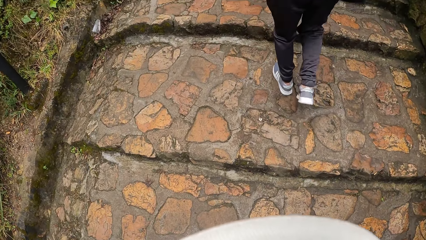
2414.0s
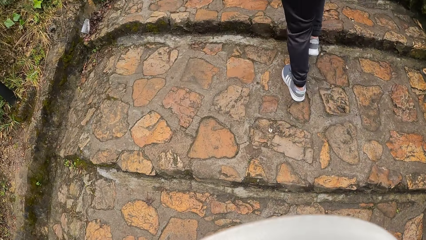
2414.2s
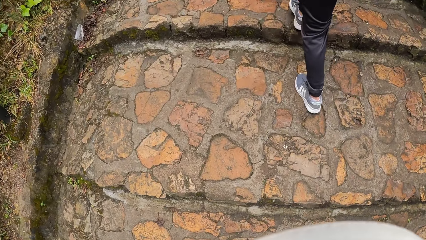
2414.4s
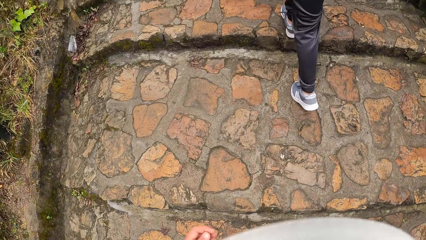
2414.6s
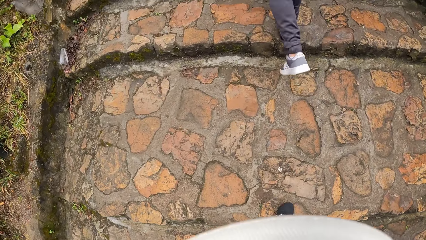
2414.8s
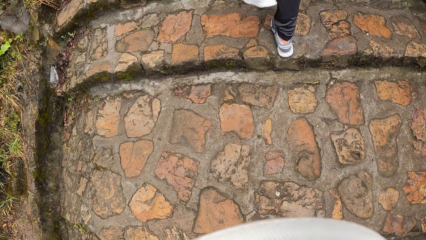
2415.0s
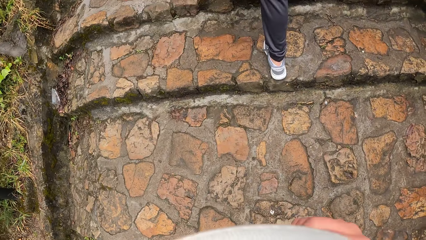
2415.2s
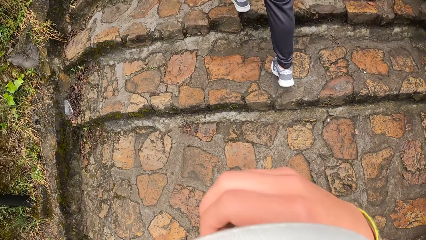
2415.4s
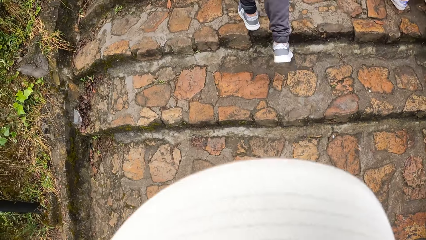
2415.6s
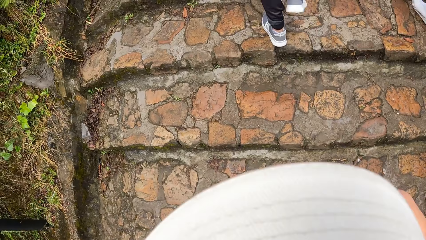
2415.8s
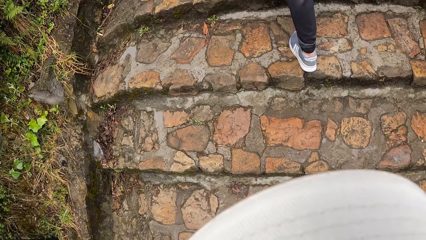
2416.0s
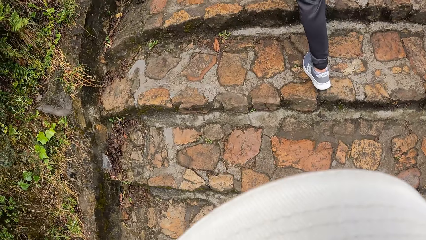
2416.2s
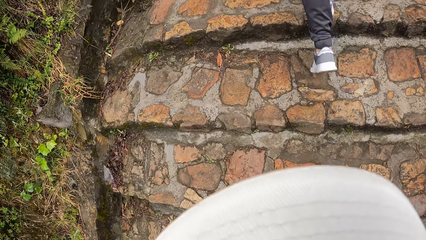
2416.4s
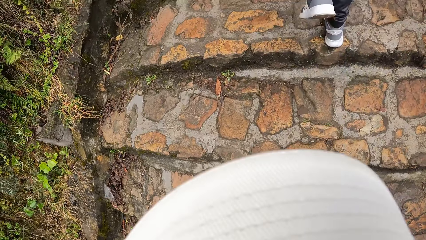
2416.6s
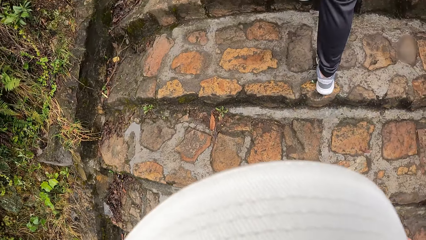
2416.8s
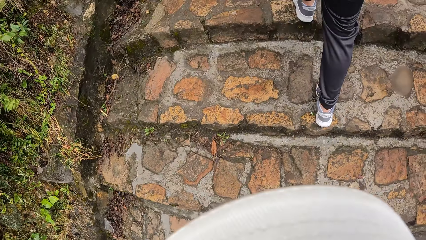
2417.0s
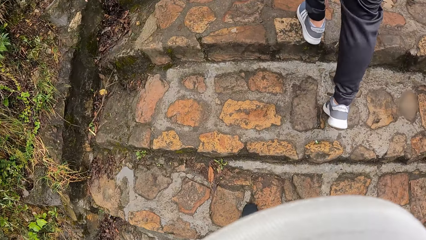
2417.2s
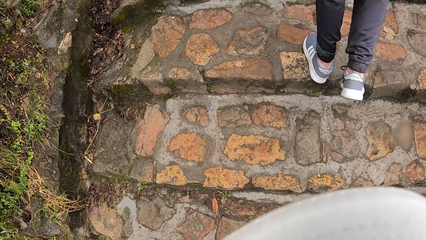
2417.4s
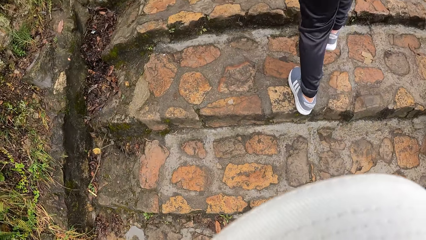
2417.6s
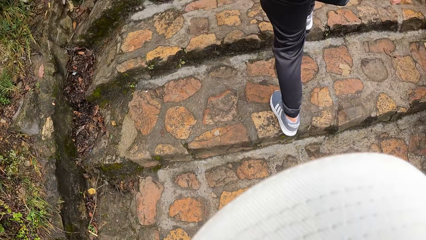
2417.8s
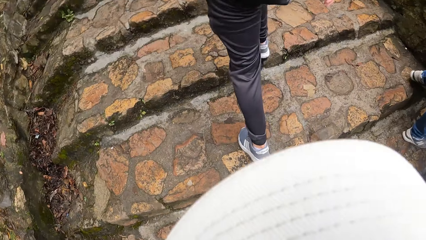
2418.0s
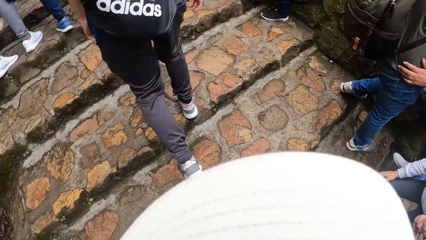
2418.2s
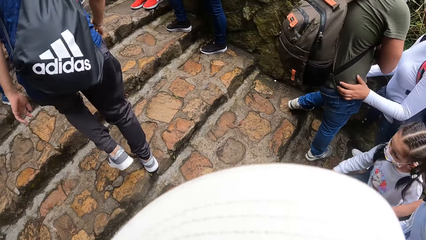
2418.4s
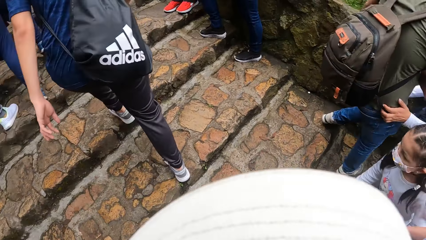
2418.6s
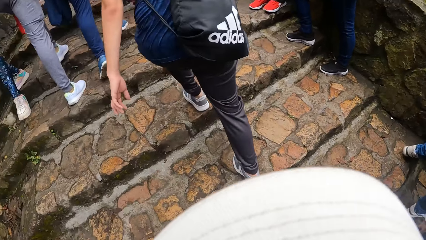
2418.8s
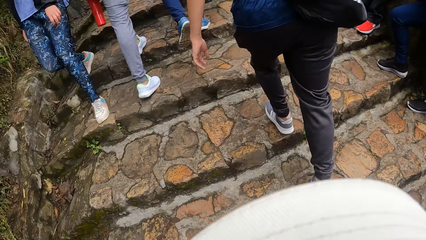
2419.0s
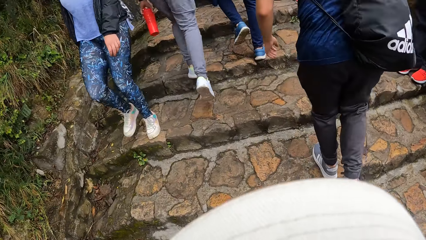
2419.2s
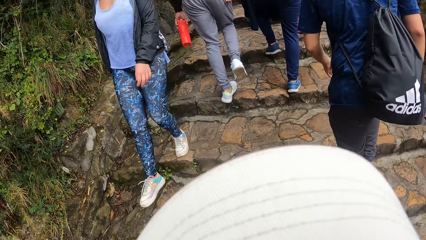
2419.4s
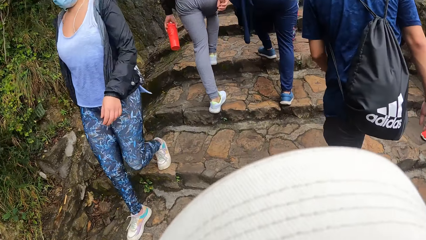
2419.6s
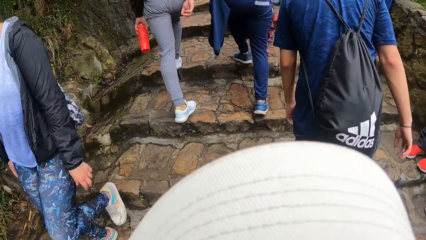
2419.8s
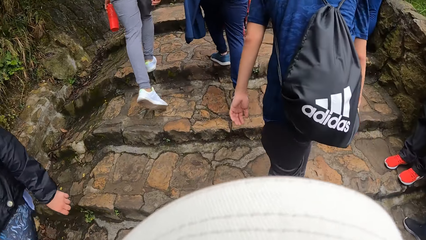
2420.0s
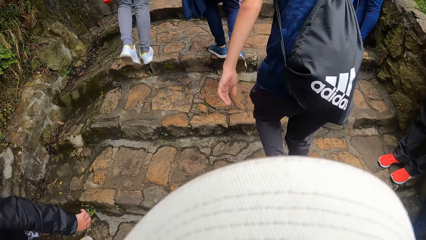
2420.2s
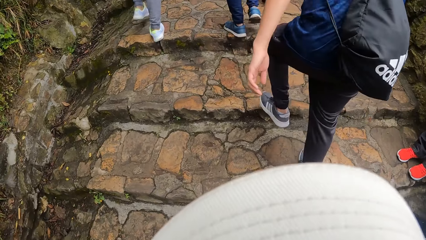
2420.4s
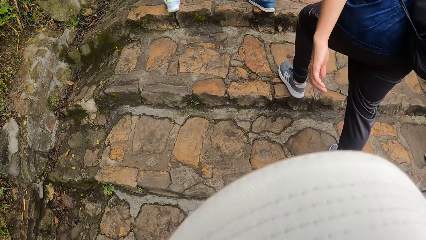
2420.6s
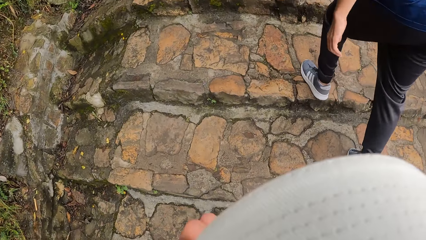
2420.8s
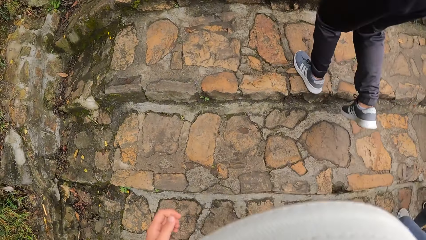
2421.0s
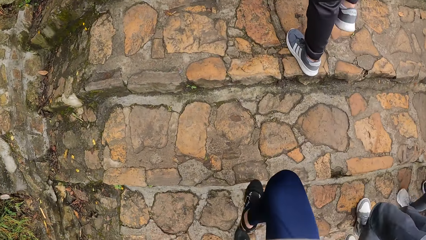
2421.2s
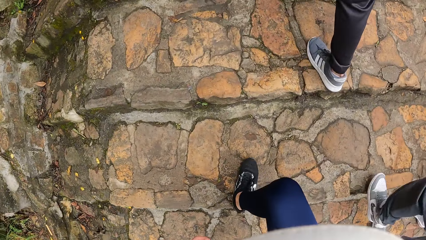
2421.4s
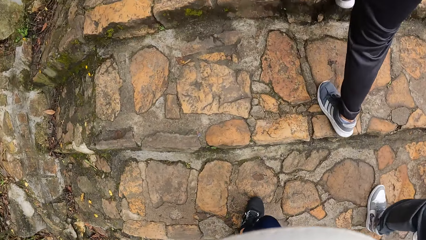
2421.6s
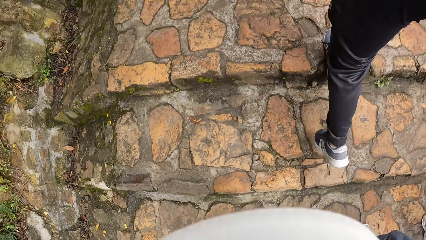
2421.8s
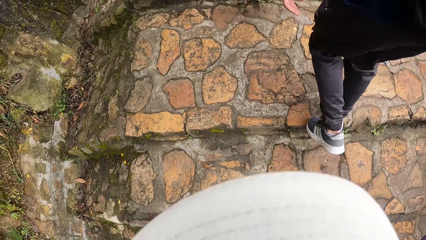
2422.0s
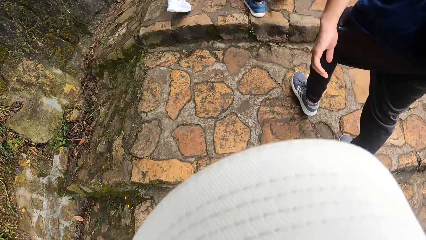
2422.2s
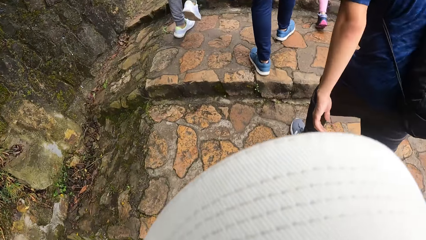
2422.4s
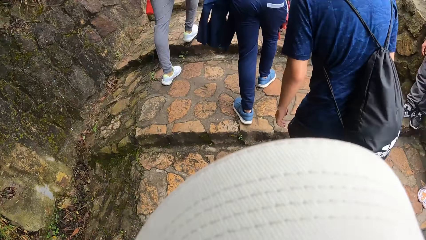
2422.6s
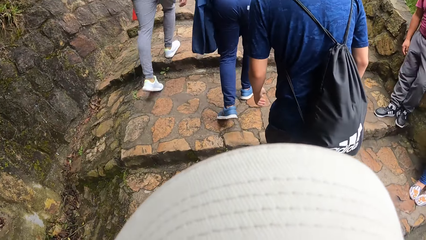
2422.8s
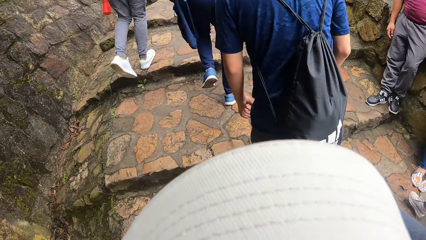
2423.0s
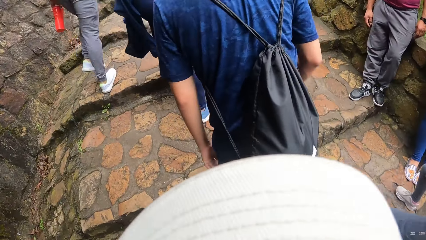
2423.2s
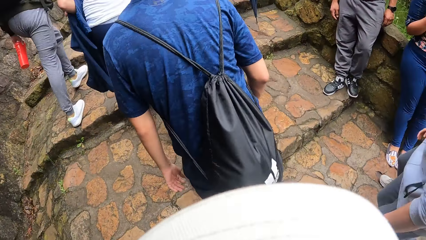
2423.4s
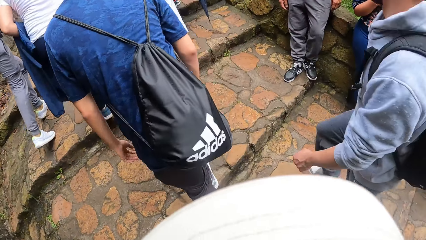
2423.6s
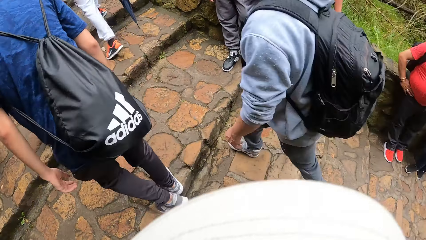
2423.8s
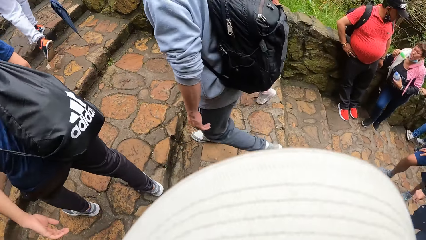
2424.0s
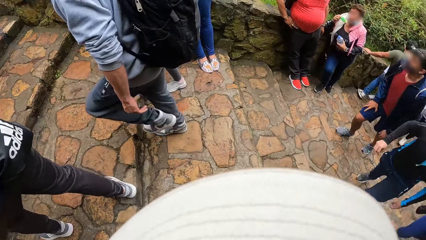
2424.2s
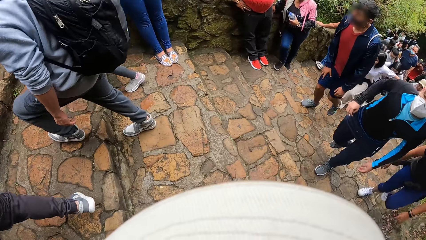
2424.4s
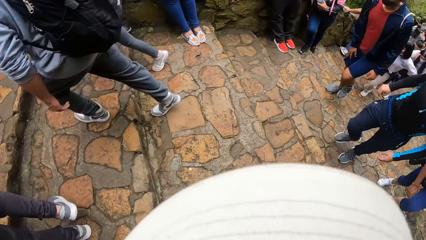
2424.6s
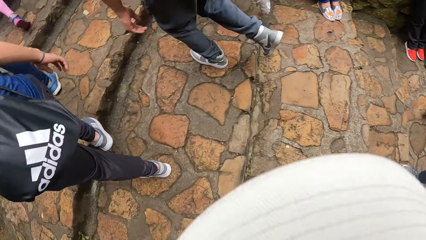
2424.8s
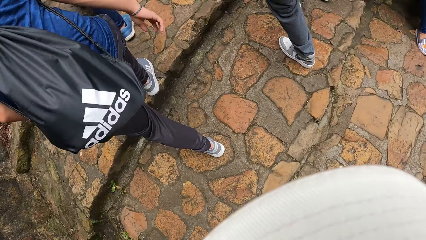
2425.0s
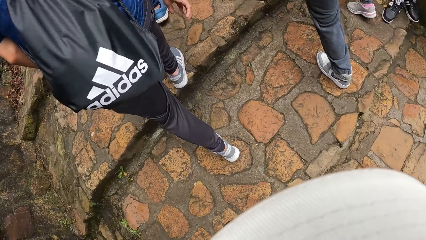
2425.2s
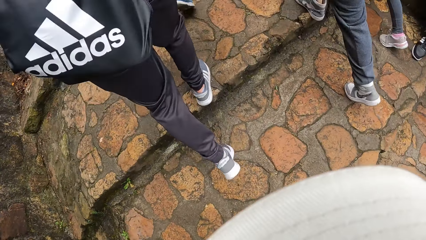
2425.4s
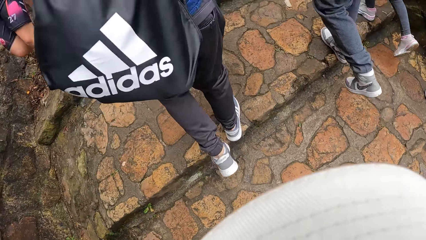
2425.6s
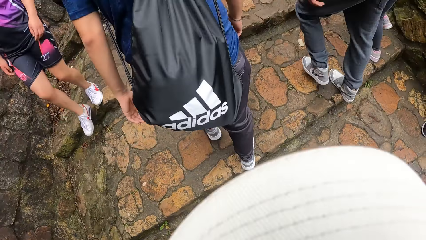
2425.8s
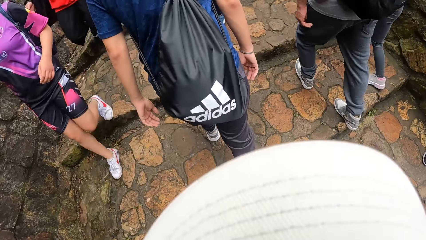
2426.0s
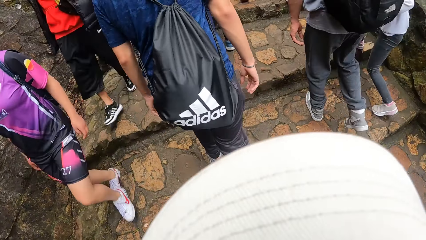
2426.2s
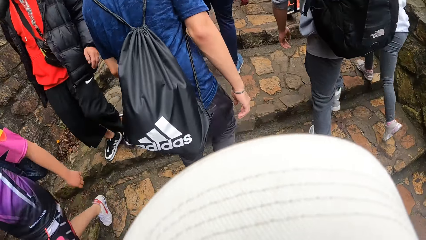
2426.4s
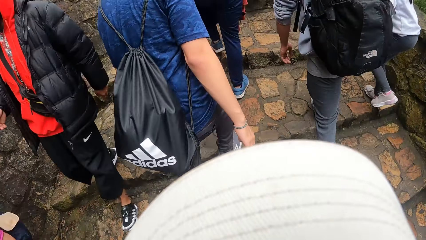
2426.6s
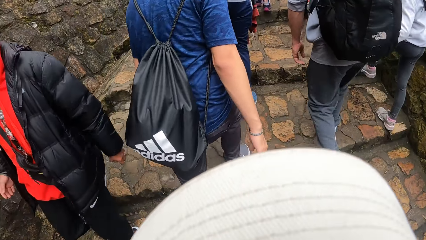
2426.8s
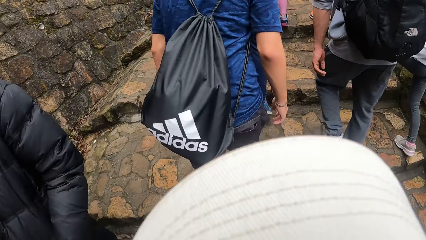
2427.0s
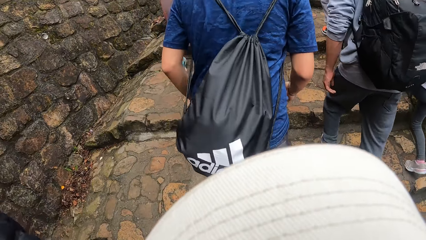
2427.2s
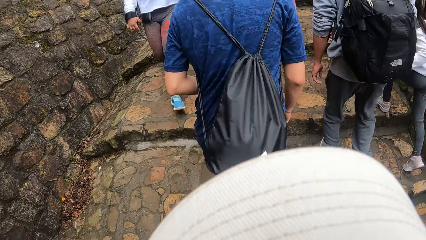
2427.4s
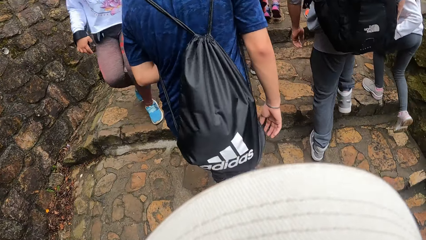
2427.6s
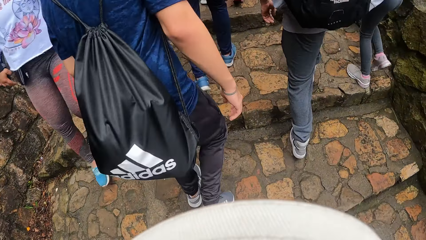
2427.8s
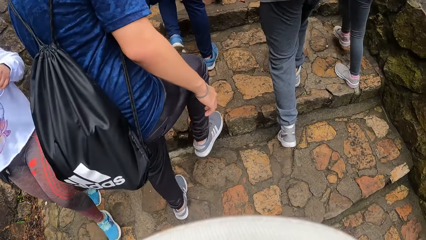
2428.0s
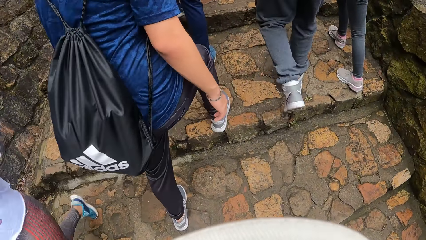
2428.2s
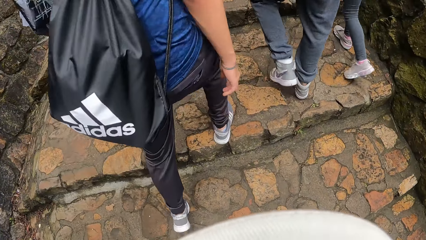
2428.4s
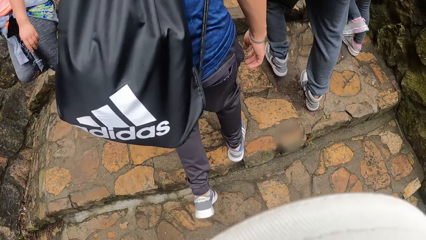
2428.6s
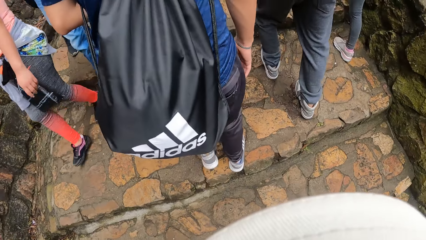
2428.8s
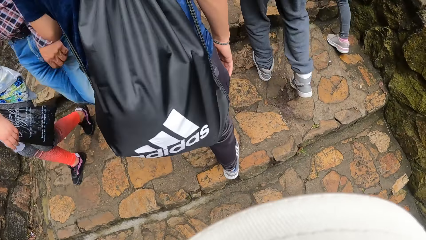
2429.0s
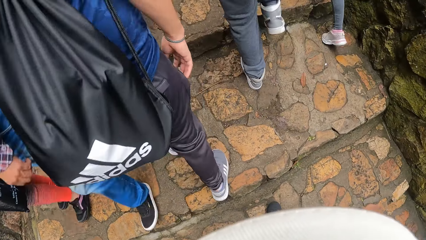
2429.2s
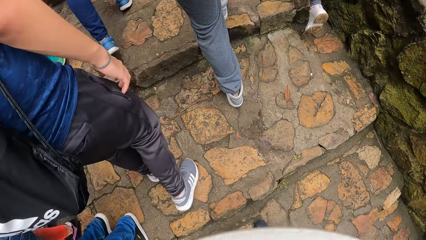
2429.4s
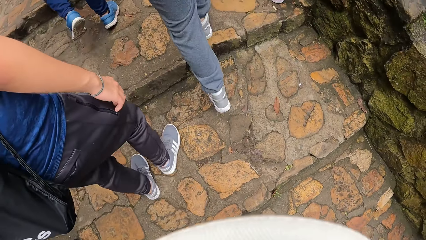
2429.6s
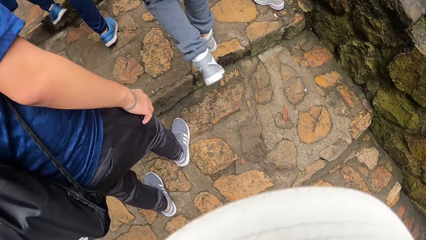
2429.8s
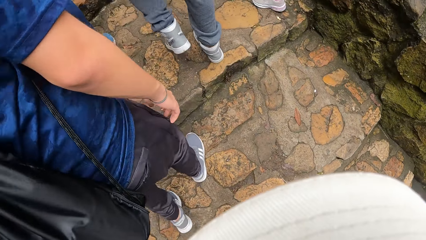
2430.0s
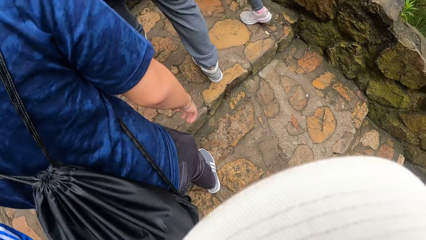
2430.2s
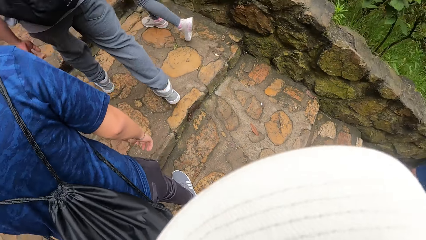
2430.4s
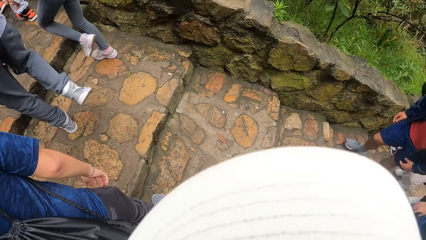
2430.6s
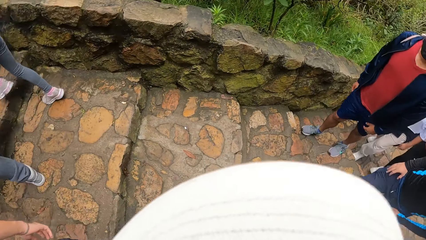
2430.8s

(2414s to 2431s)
The camera wearer looks around. They walk along the pathway.
